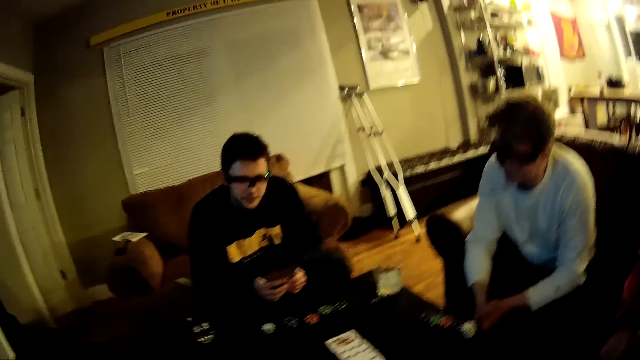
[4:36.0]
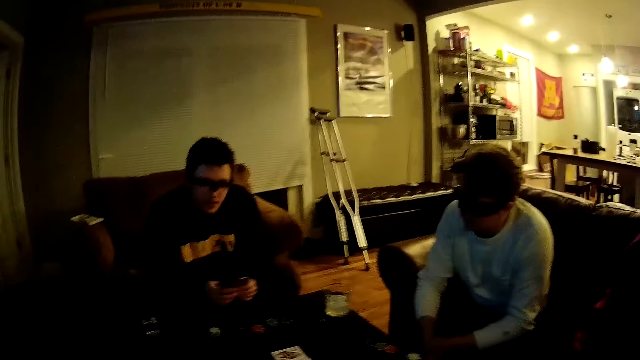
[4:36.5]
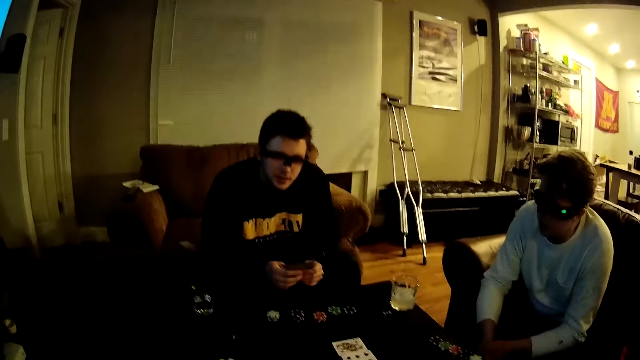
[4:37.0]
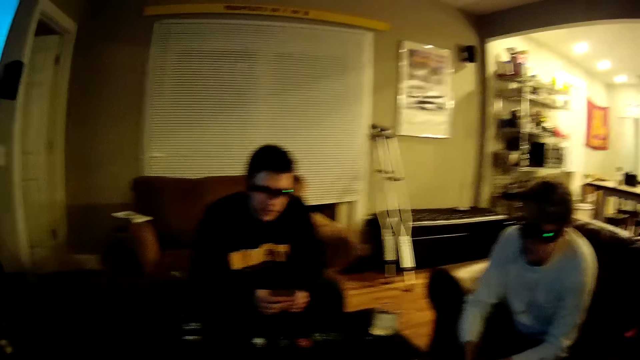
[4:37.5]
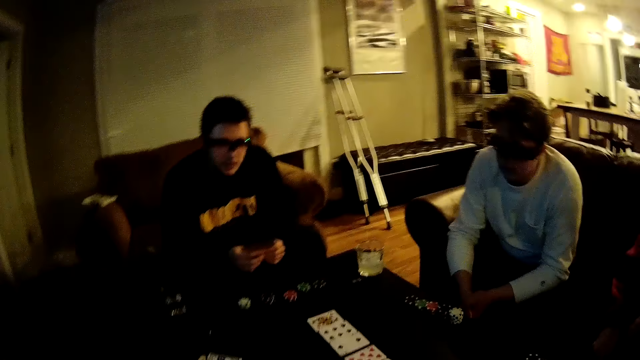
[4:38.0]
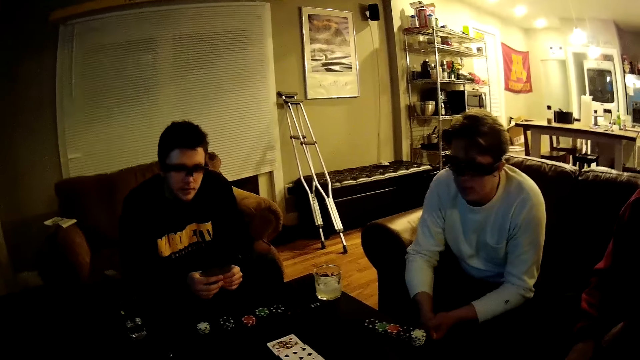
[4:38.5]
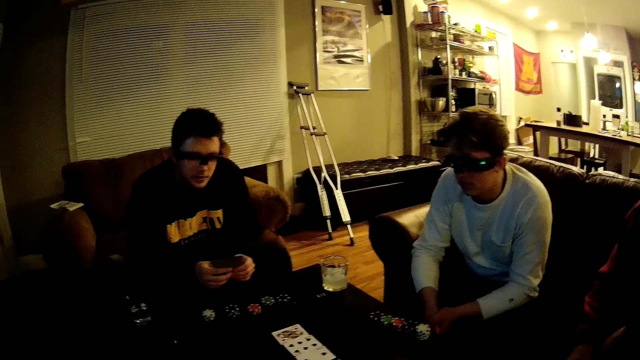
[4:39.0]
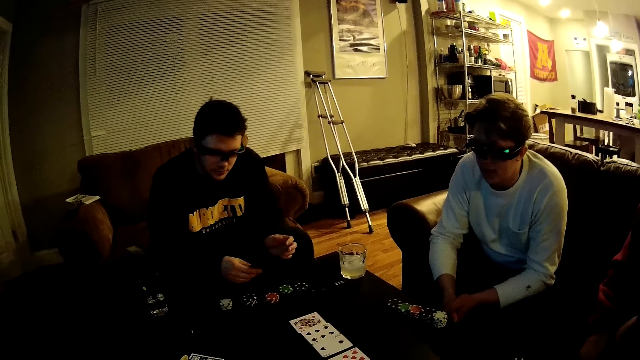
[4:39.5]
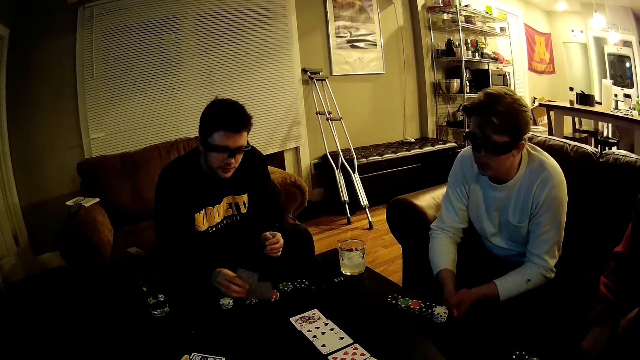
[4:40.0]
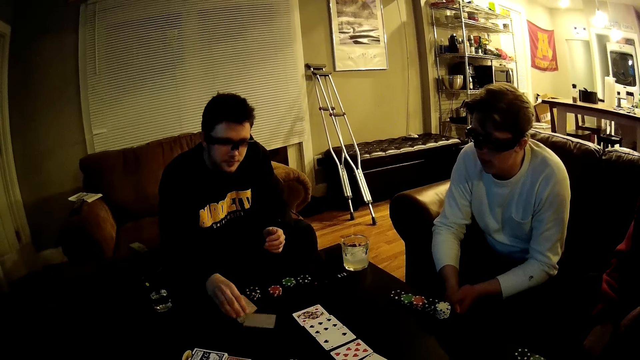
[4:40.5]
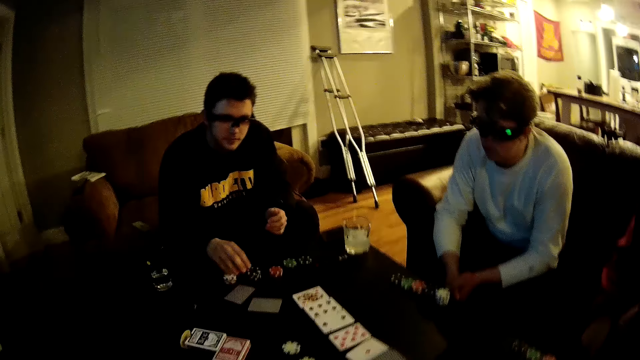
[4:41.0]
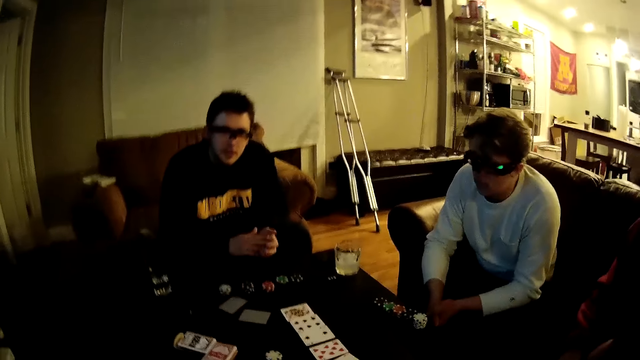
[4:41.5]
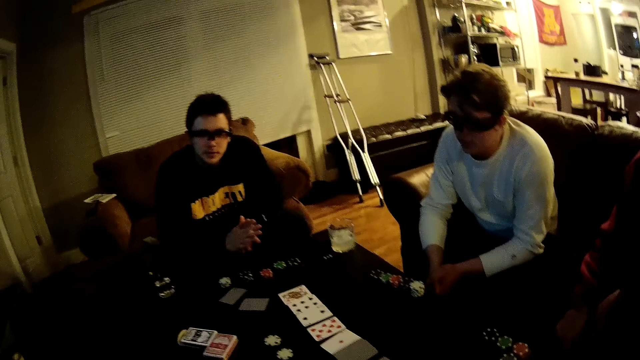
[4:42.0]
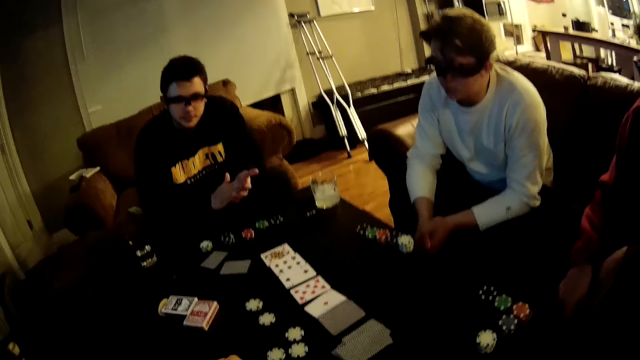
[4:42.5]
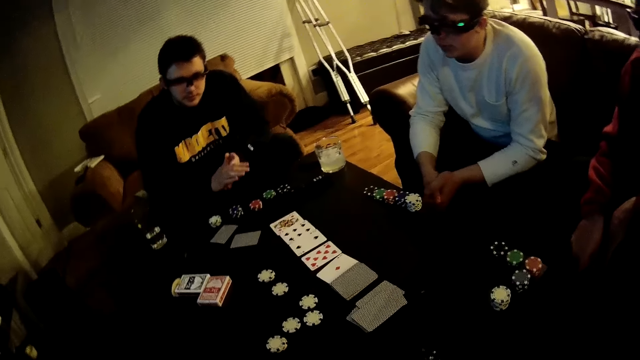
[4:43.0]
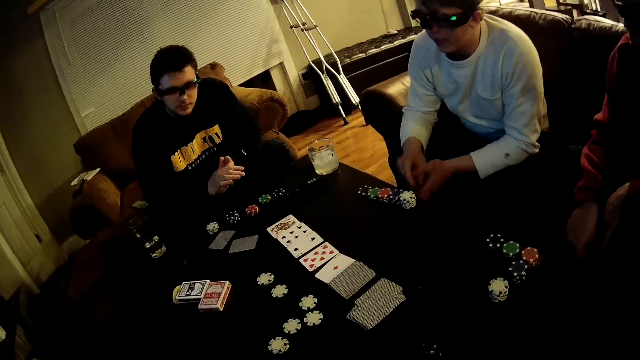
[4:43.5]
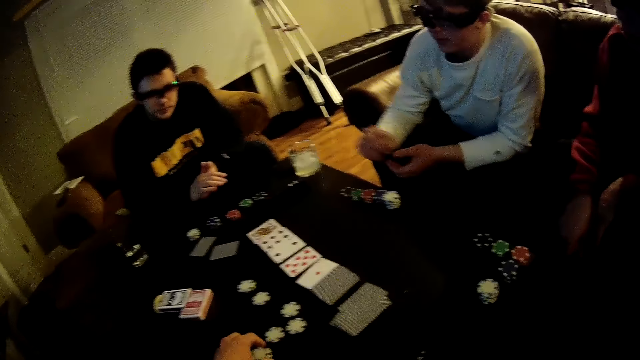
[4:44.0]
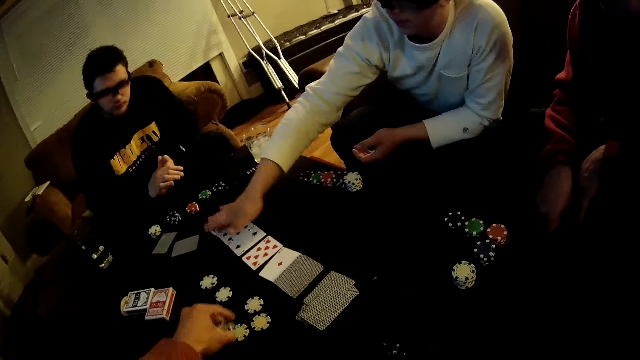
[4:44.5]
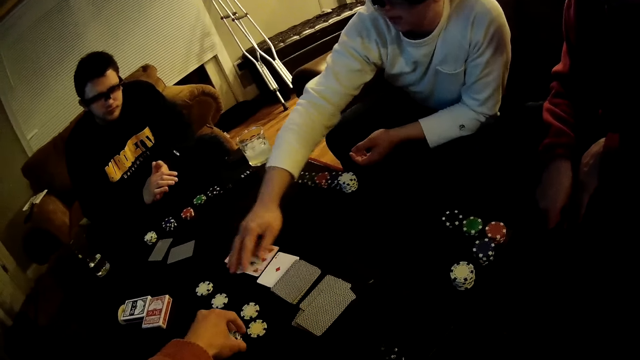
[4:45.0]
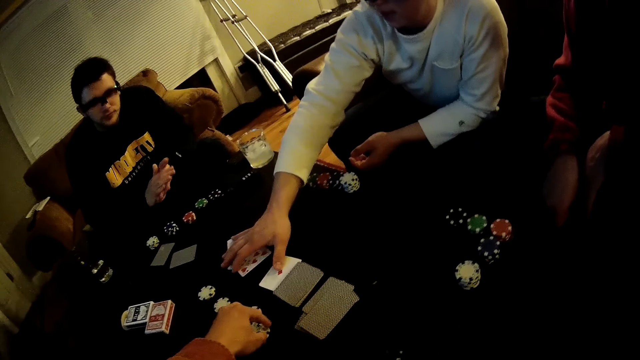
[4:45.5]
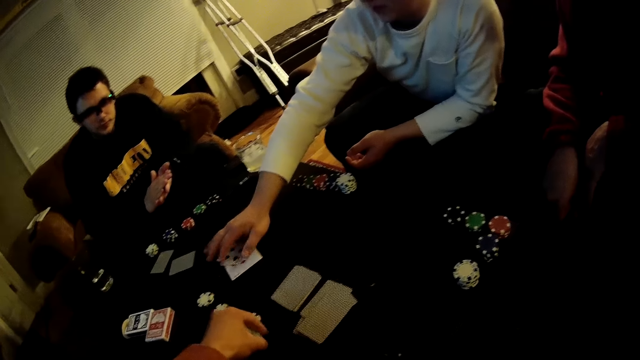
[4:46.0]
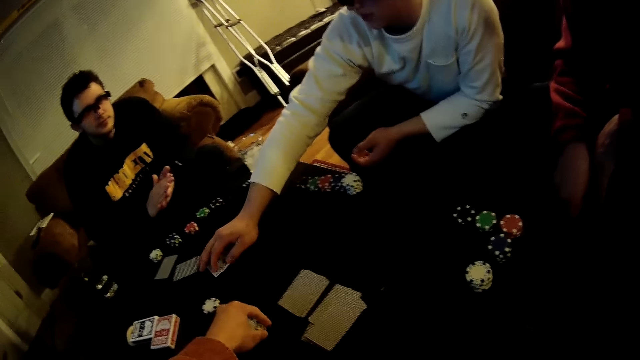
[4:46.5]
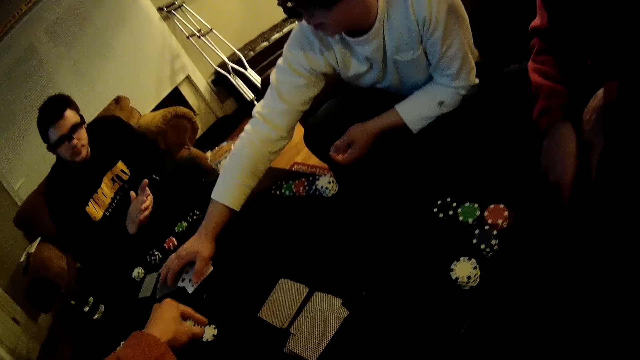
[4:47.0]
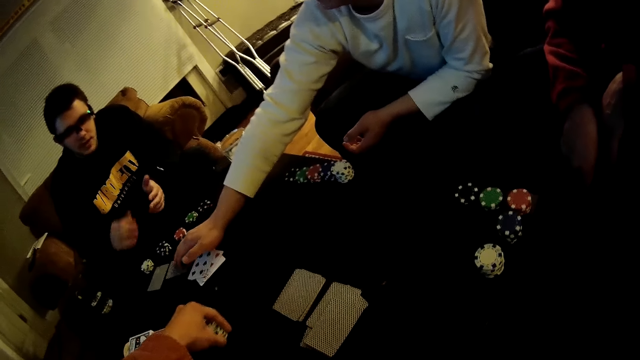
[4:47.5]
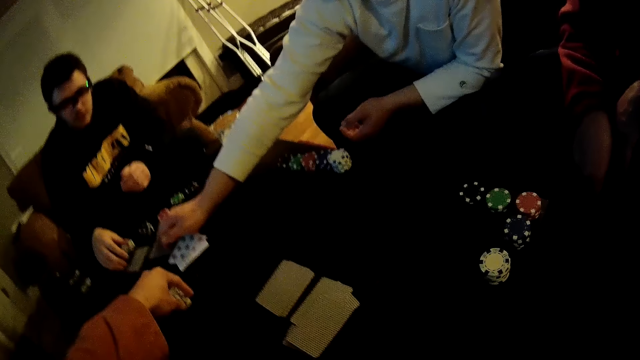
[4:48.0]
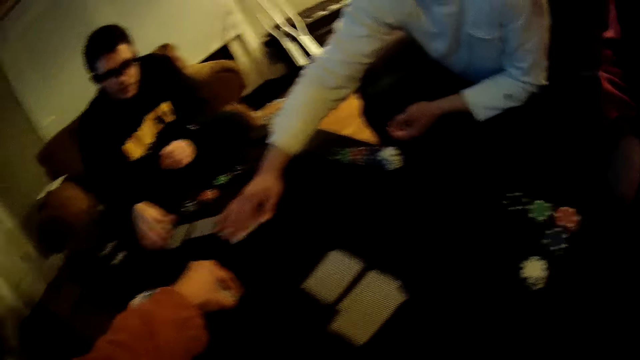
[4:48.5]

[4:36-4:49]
A man talks to the camera wearer. Another man talks to the first man. The first man drops the cards on the table with his right hand. The first man rubs both hands together. The other man talks to the camera wearer. The camera wearer stacks the poker chips on the table with his left hand. The other man packs all the cards on the table with his right hand. The camera wearer picks up the dice on the table. He picks up the dice on the table again. The other man moves the cards on the table and touches the cards on the table. The camera wearer picks a poker chip from the table with his left hand. He picks a poker chip from the table with his left hand repeatedly.

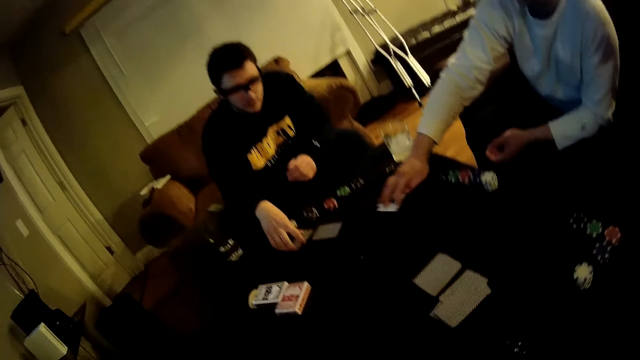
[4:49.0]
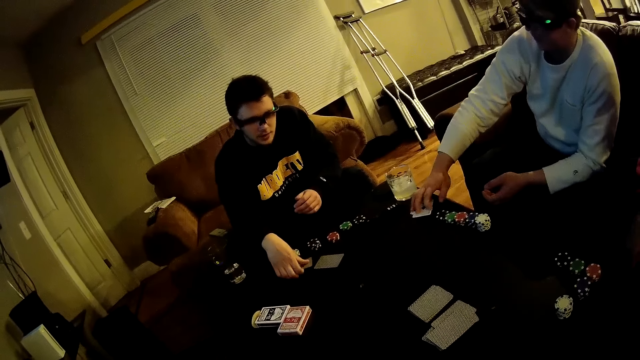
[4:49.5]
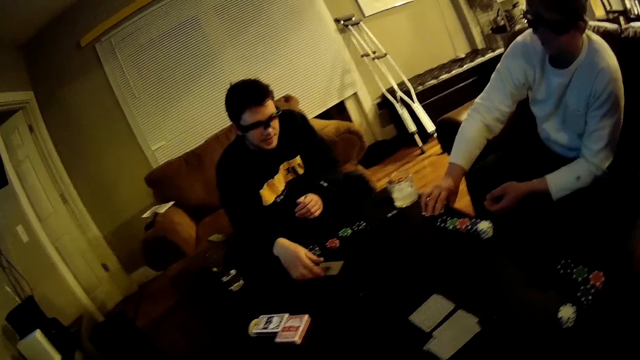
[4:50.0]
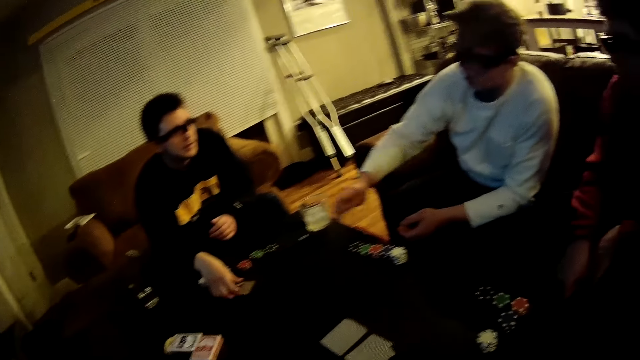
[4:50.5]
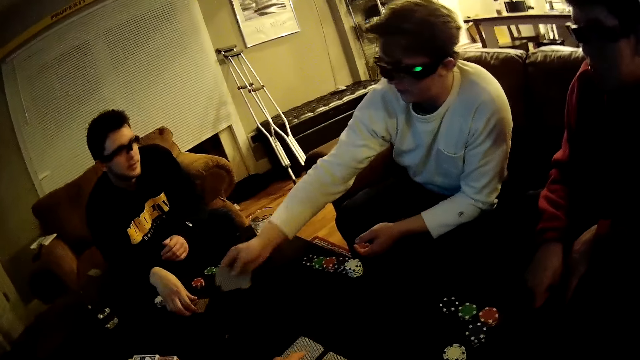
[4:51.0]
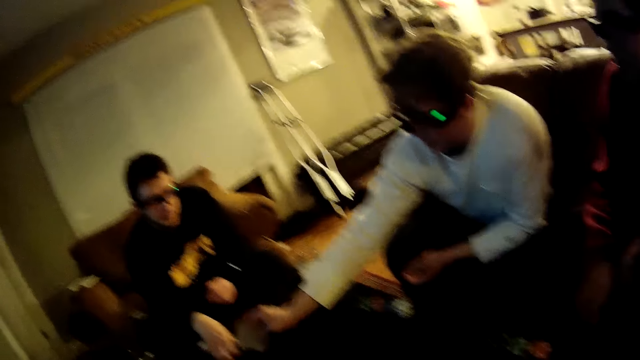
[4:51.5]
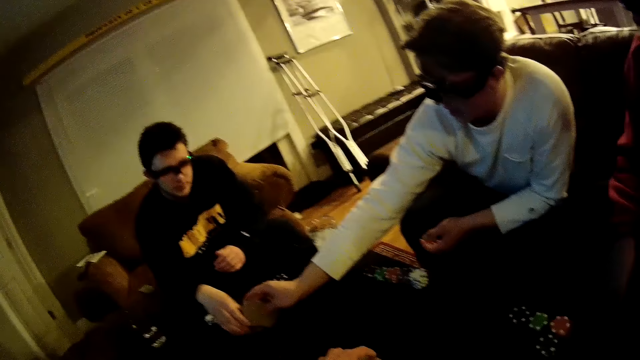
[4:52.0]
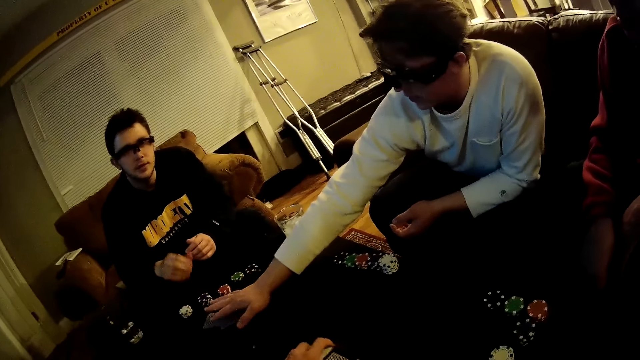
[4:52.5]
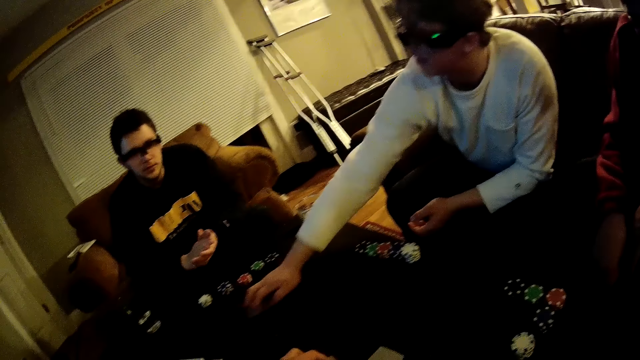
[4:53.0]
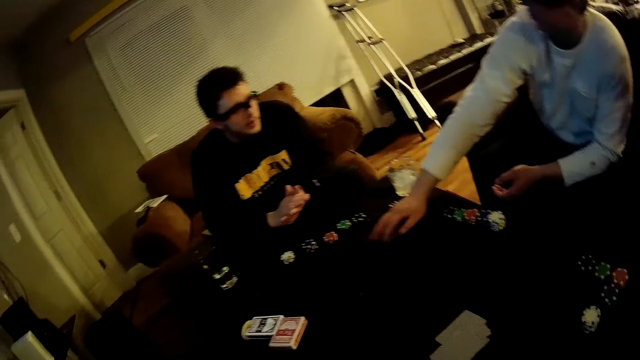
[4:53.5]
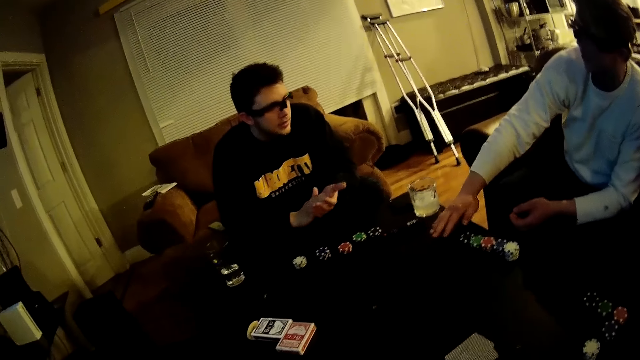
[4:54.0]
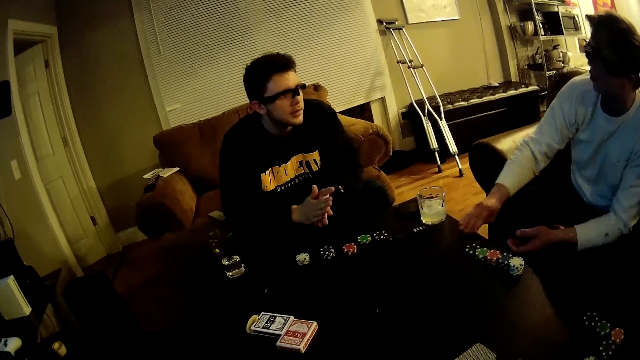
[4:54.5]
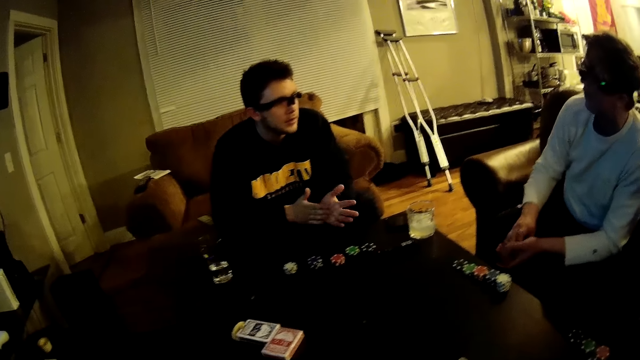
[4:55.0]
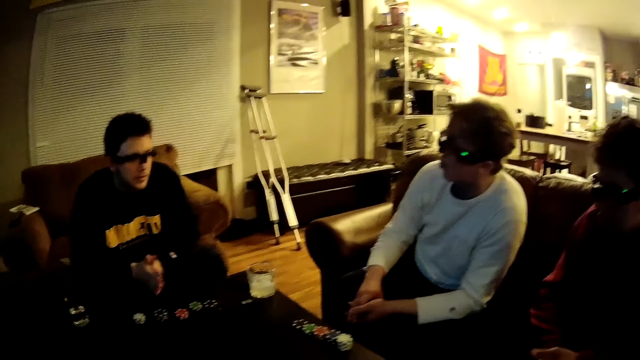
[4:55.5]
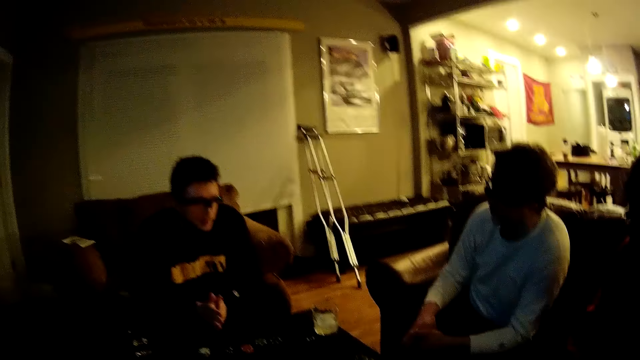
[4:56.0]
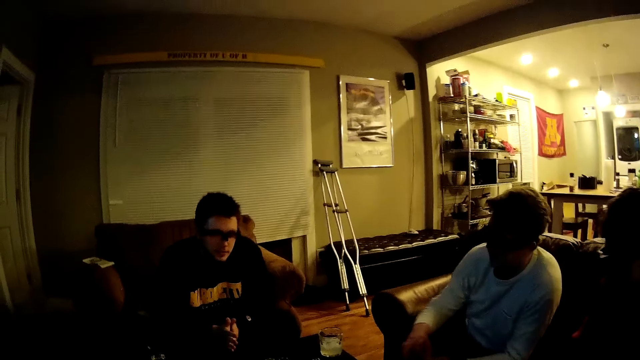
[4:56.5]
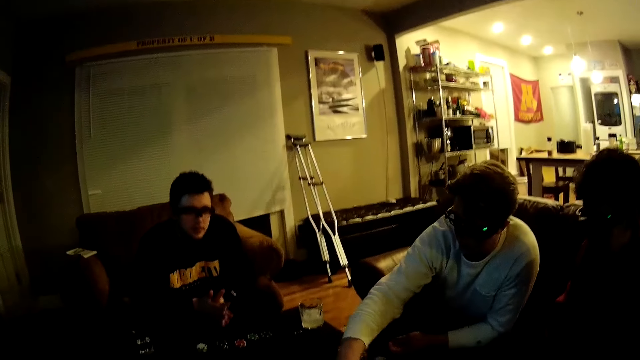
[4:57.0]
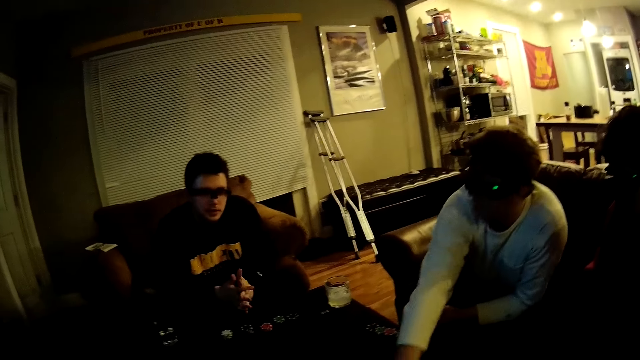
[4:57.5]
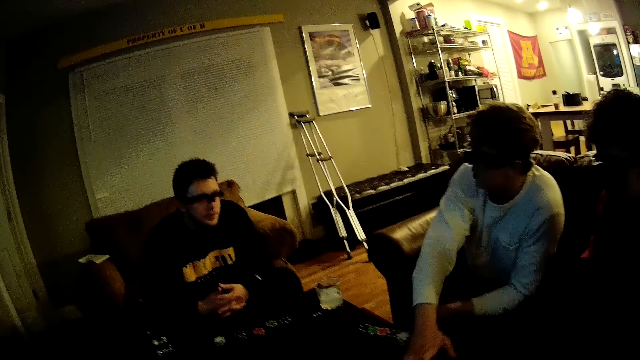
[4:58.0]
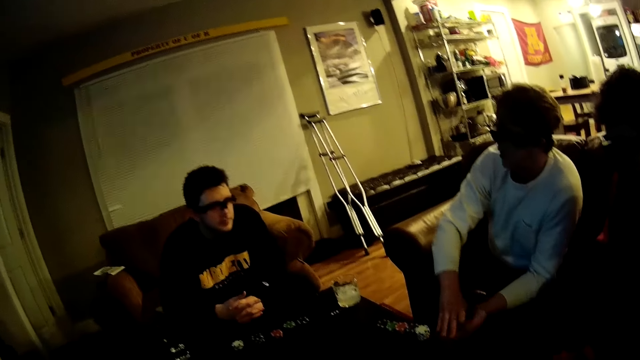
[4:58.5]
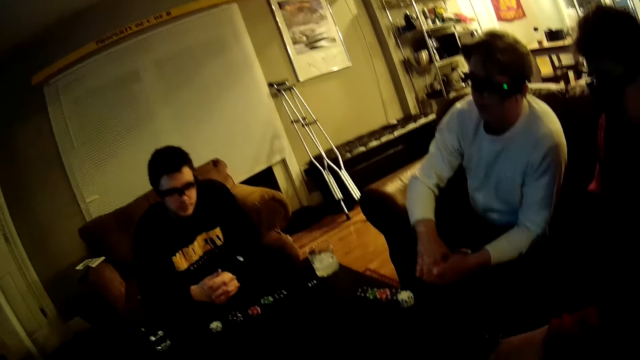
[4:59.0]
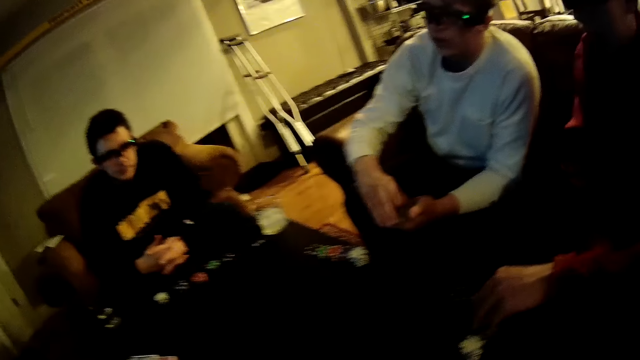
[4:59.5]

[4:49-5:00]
A man picks a card from the table with his right hand. Another man picks a pack of cards from the table with his right hand. The other man places the pack of cards in his right hand on the table. The camera wearer picks the pack of cards from the table with his left hand. The other man moves the pack of cards on the table with his right hand. The other man picks the pack of cards from the table with his right hand. The other man picks the pack of cards from the table with his right hand again.
